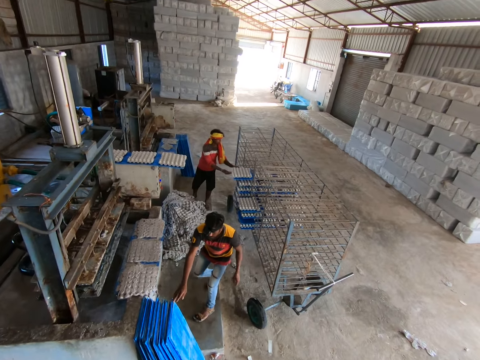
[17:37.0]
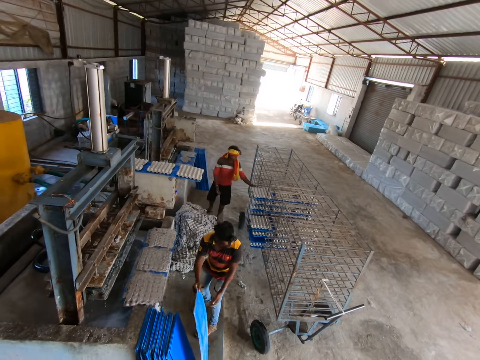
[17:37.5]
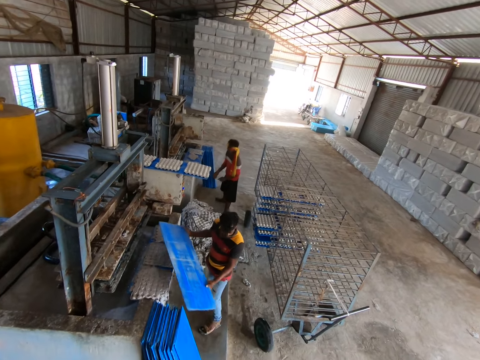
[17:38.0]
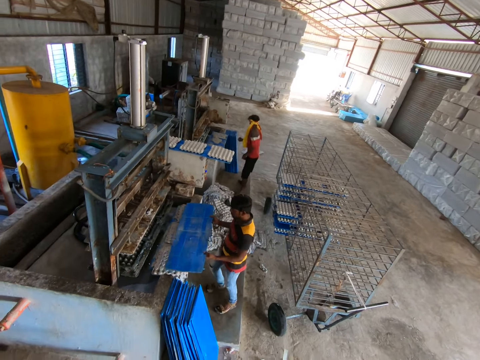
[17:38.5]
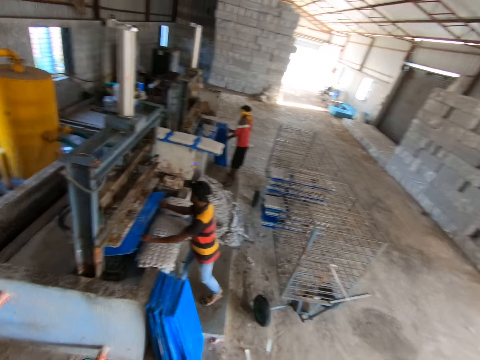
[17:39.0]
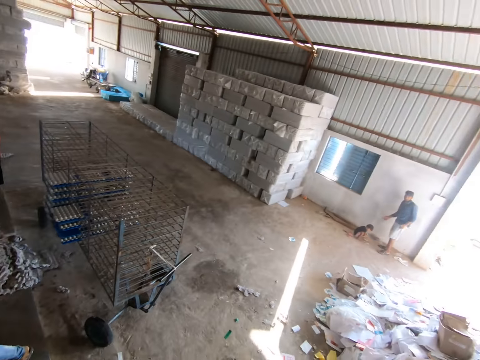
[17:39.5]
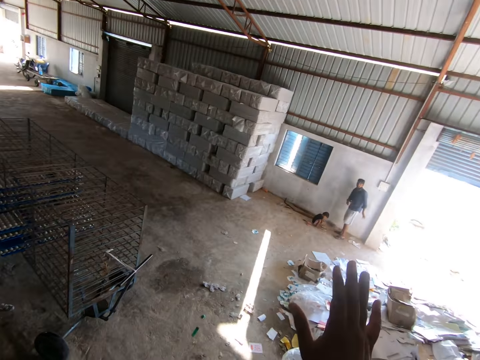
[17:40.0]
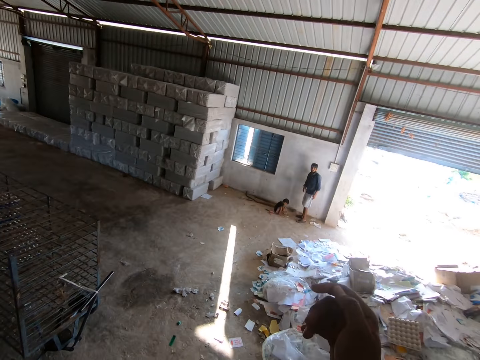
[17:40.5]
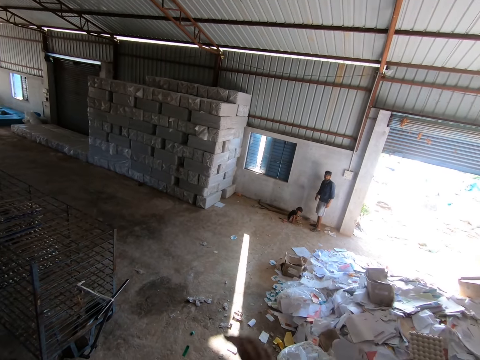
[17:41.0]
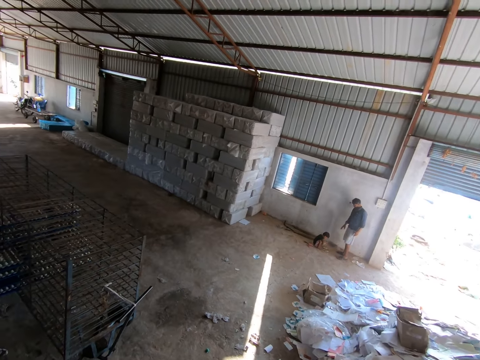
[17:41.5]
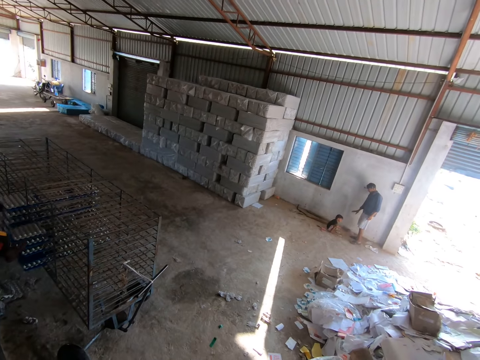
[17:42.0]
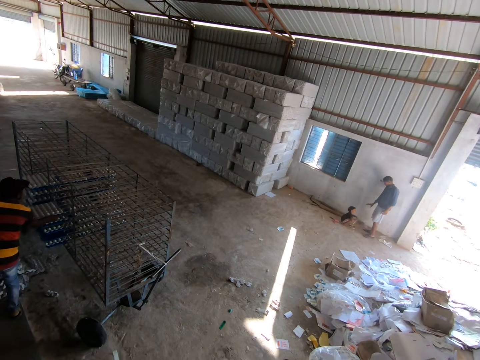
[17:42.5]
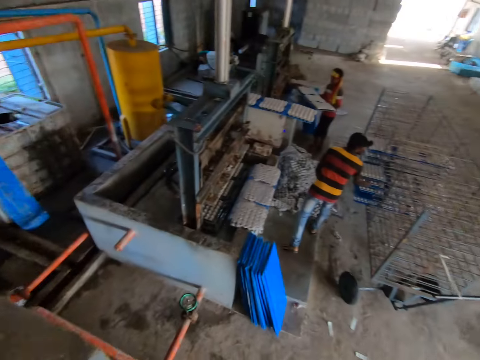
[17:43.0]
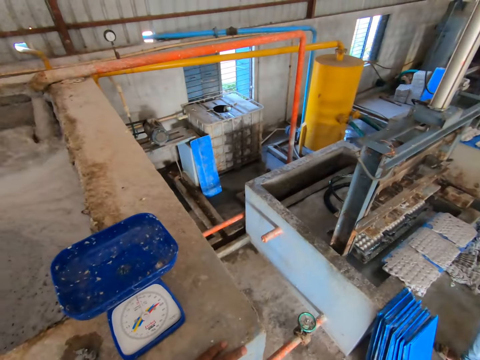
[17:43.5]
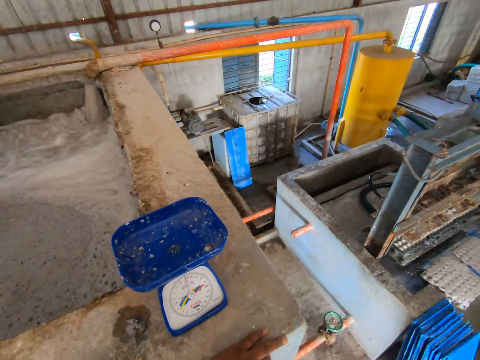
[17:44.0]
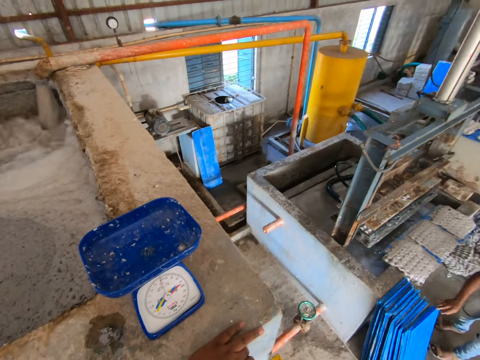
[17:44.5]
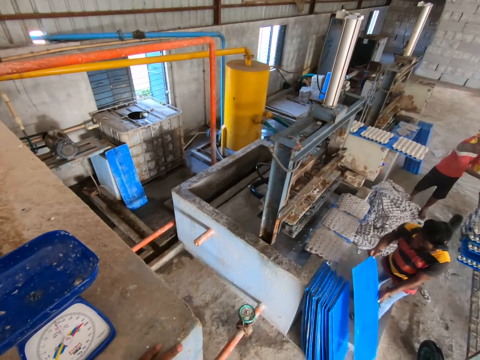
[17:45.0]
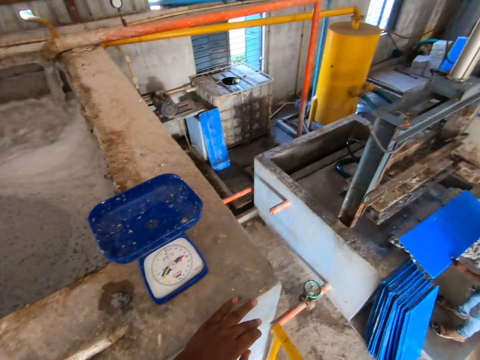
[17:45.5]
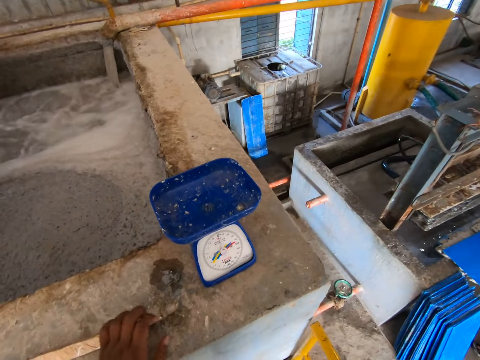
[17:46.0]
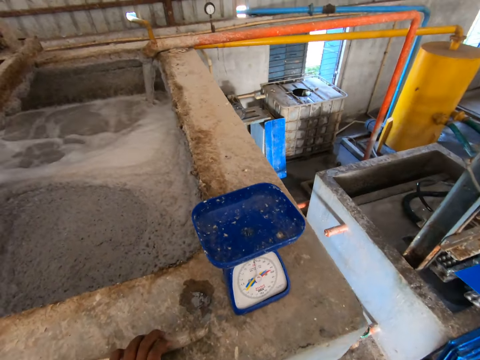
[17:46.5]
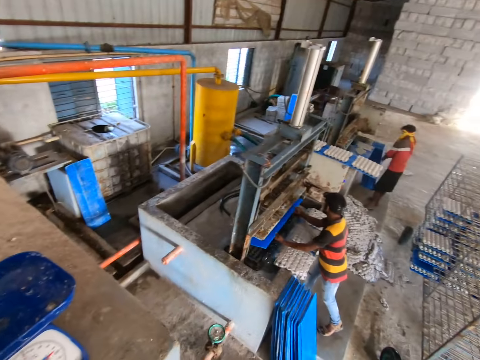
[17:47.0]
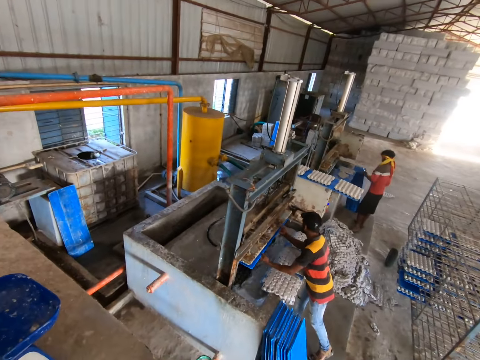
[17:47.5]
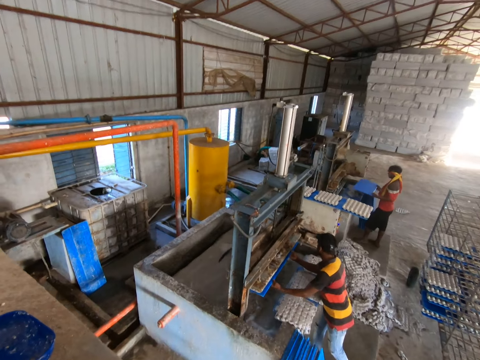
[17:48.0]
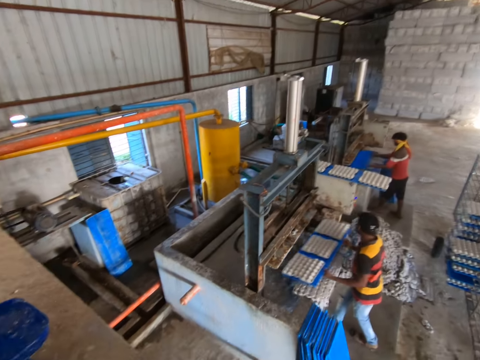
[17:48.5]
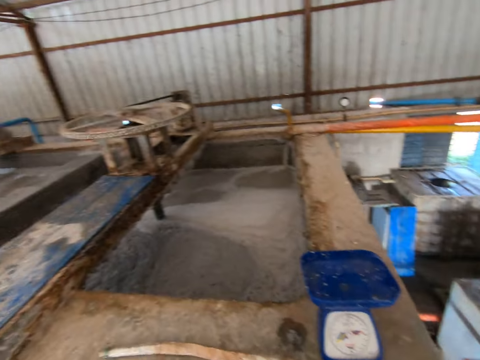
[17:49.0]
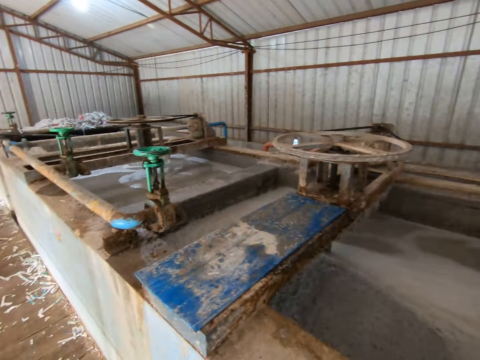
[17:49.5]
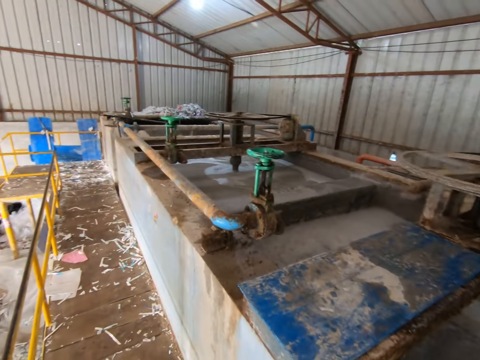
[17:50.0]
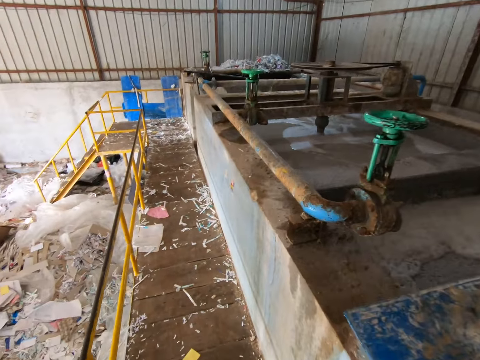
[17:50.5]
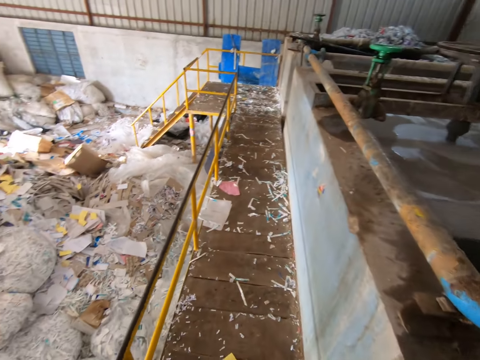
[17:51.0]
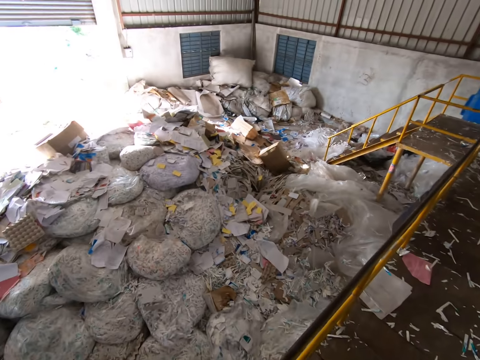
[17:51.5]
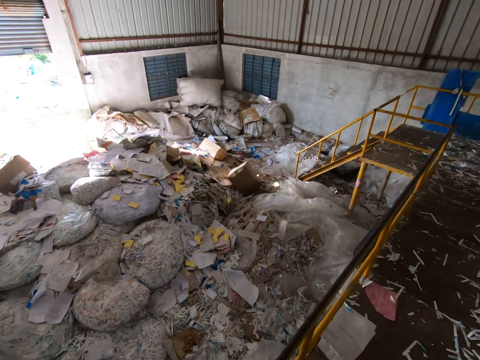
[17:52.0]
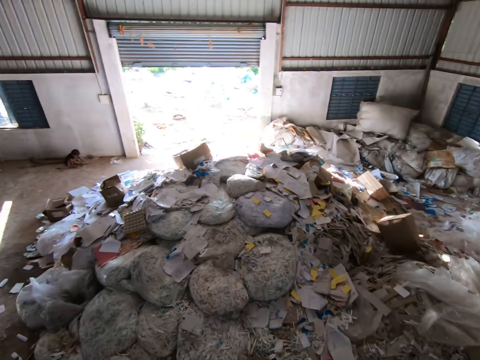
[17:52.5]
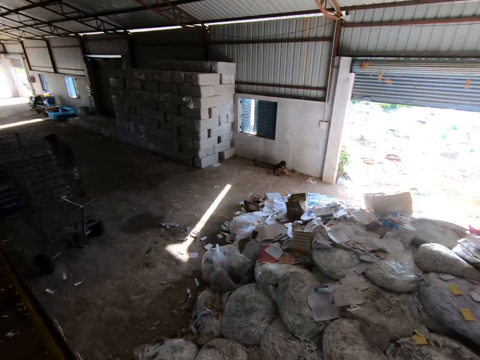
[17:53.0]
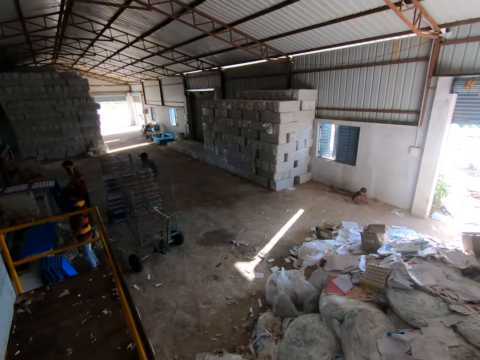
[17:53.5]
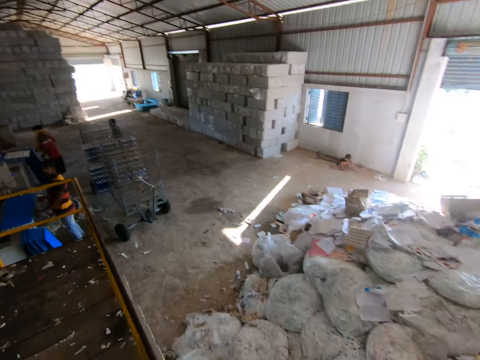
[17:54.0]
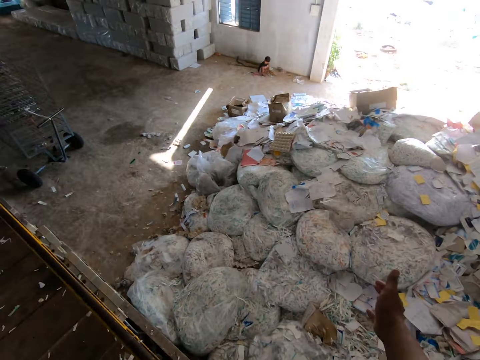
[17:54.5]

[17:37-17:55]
A man takes a board from the stack of boards with his right hand, puts the board on the egg trays on the machine with both hands, and puts the board under the mold of the machine with both hands. The camera wearer converses with another man. The first man puts the board of egg trays on the shelf trolley with both hands. He takes the board from the stack of boards with his right hand, puts the board on the egg trays on the machine with both hands, picks up the board from the egg trays on the machine with both hands, and puts the board under the mold of the machine with both hands. The camera wearer touches the stick. A third man takes the board from the stack of boards with both hands and puts the board under the mold of the machine with both hands. The camera wearer looks around the site. They converse with the second man.

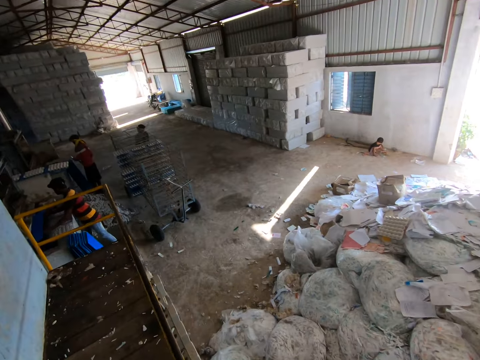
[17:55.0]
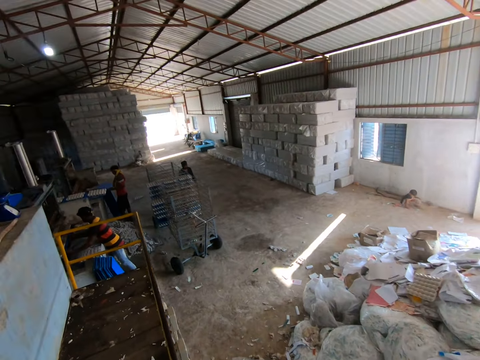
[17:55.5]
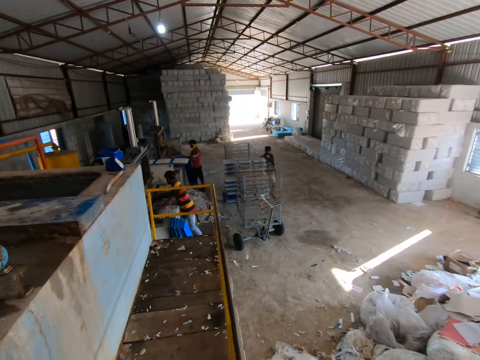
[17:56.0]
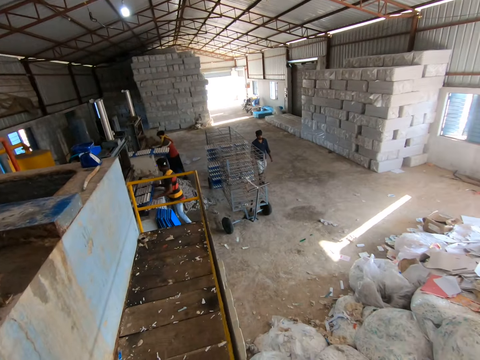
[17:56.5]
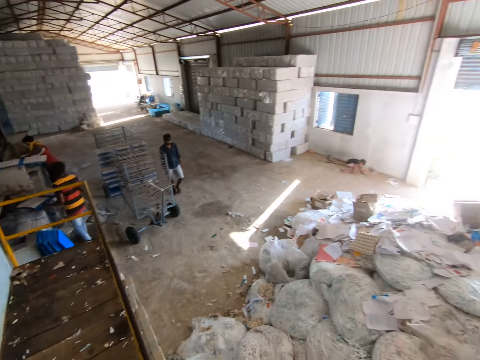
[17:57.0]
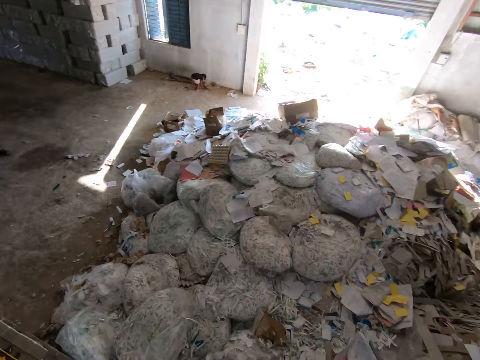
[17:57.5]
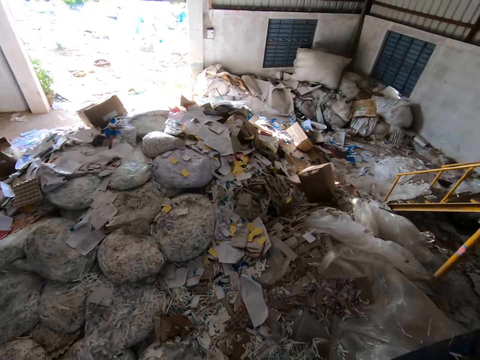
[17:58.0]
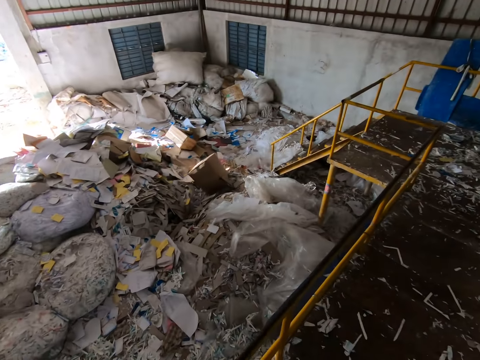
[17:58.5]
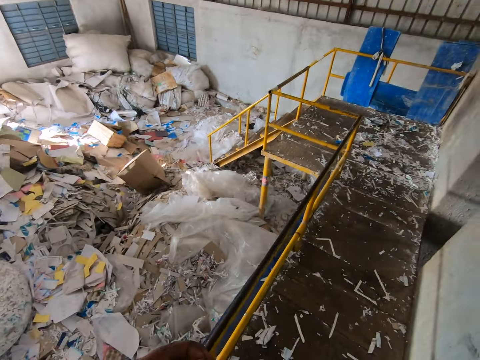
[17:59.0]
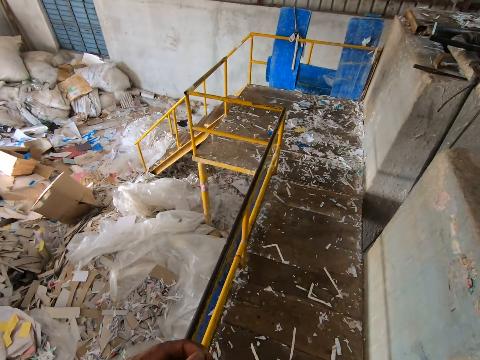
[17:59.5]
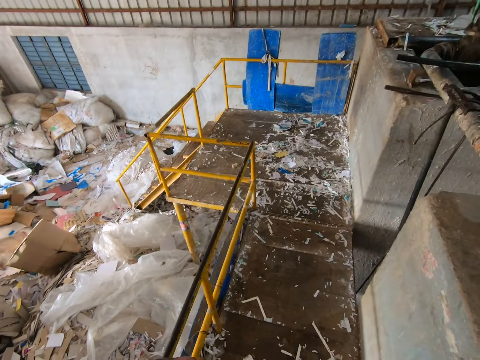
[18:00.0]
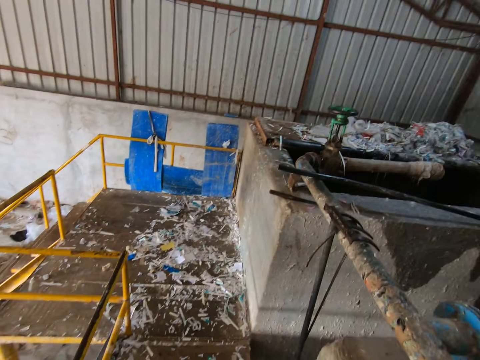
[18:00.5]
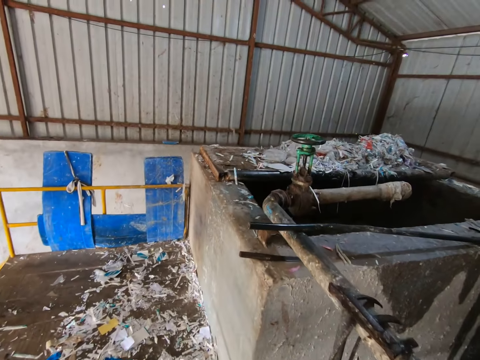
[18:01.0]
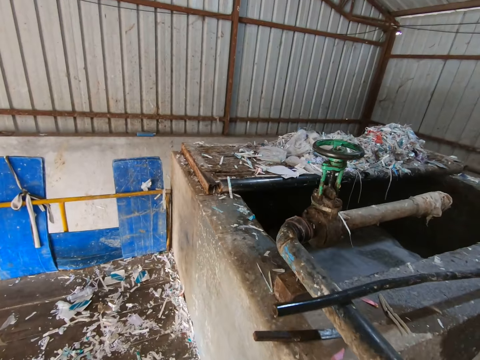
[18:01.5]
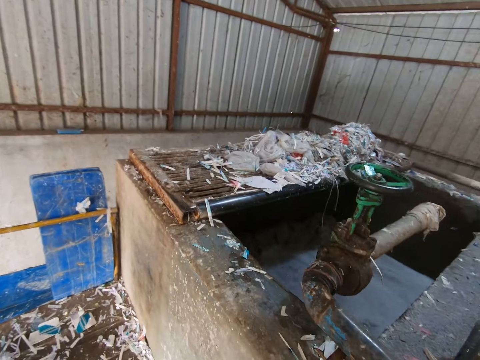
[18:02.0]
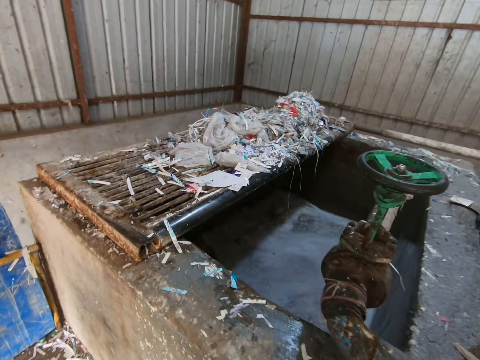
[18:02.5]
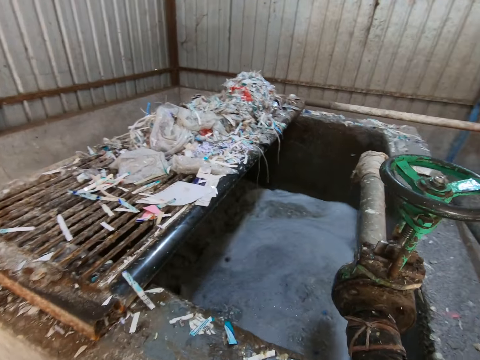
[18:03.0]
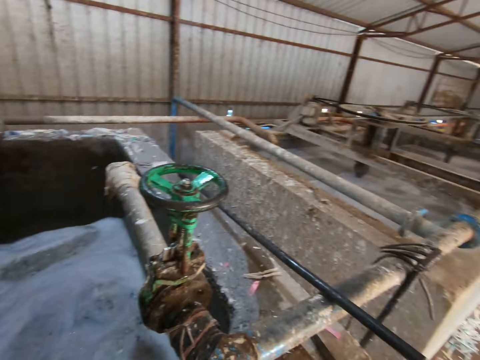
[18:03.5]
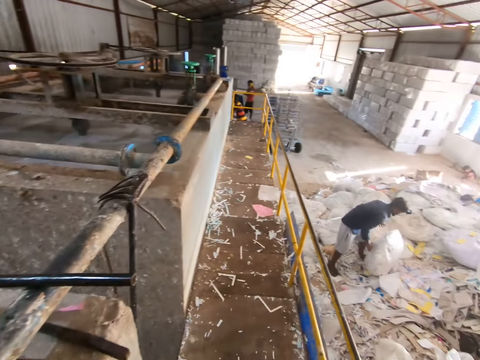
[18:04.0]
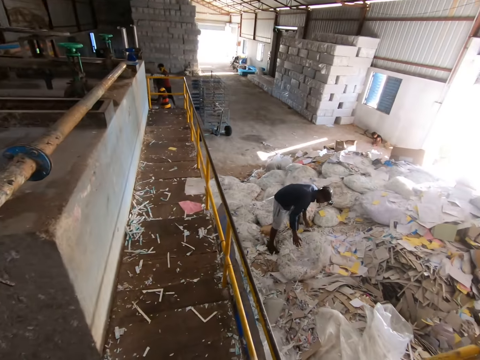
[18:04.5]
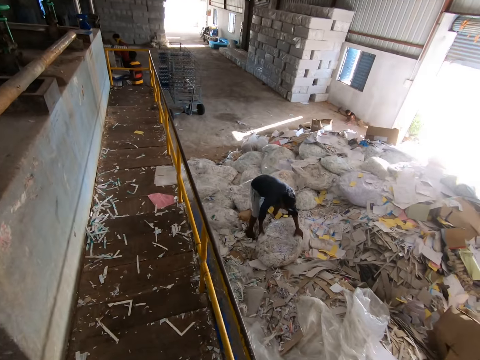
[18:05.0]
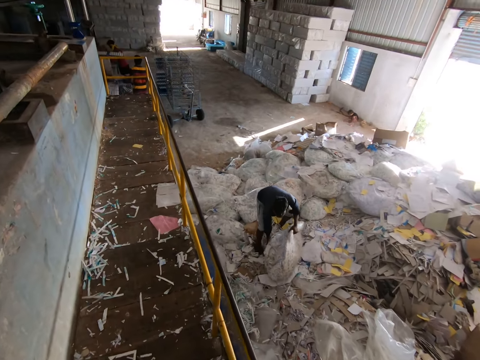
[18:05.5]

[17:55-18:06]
A man takes a board of egg trays from the egg tray machine with both hands. Another man drops a bag of waste paper on the ground with both hands and picks up the bag of waste paper from the ground with both hands.
